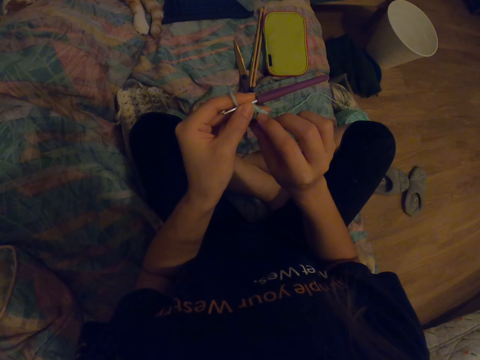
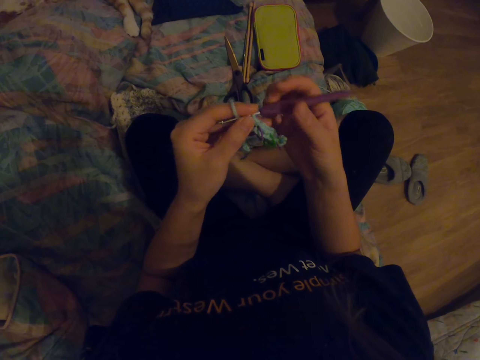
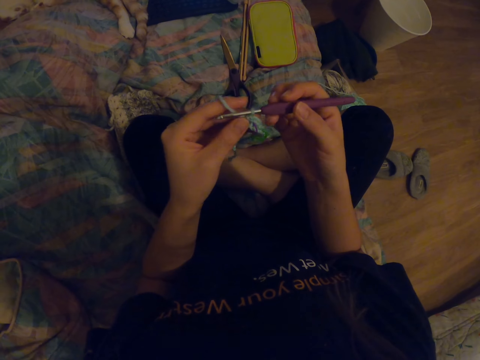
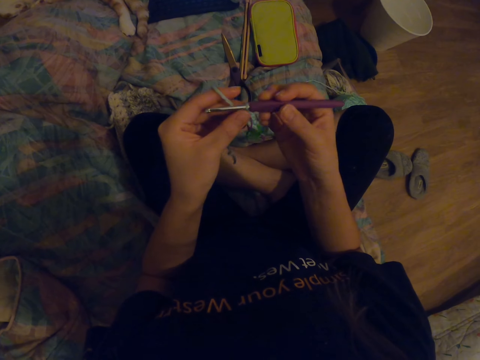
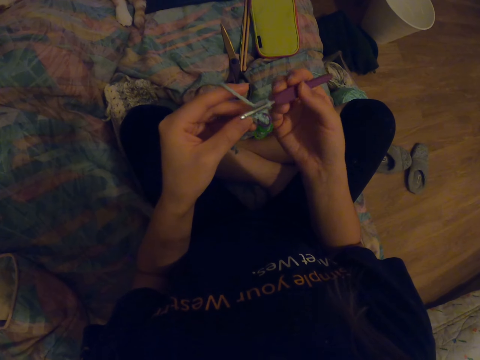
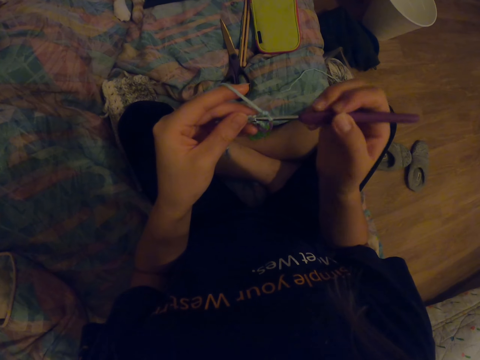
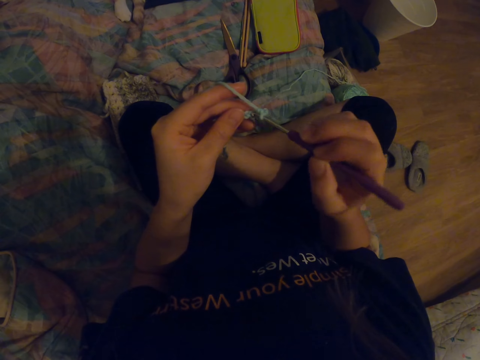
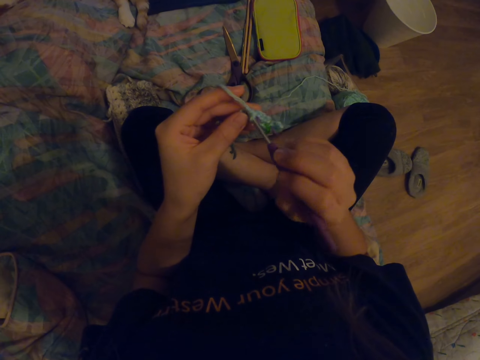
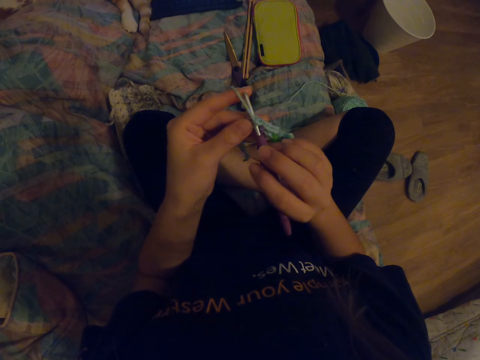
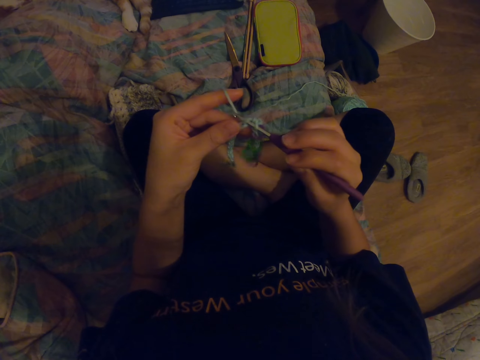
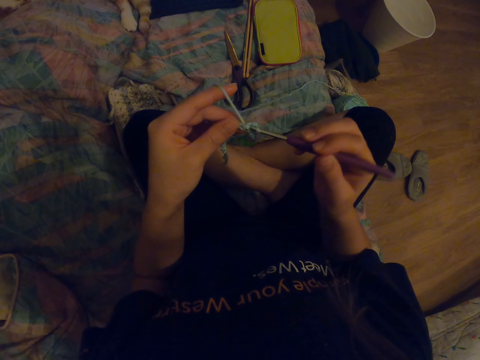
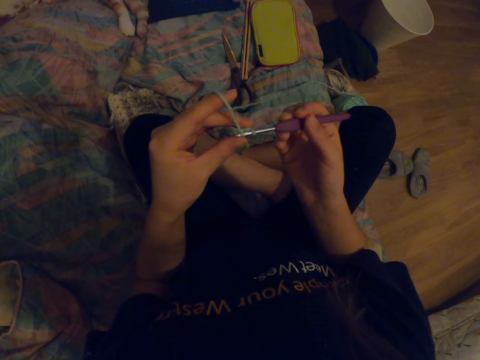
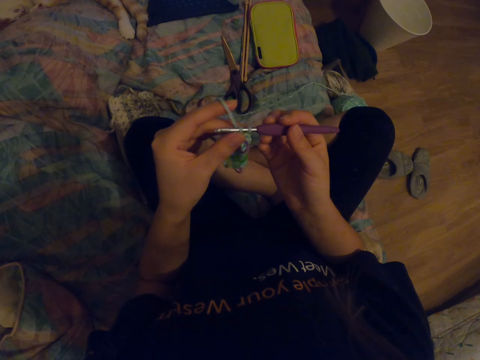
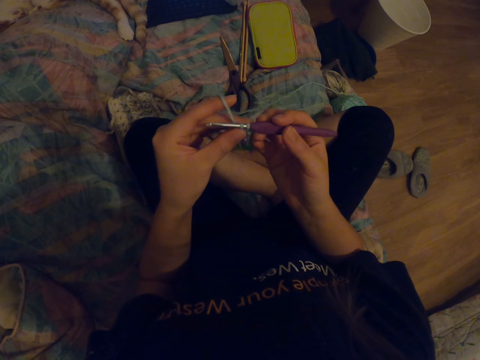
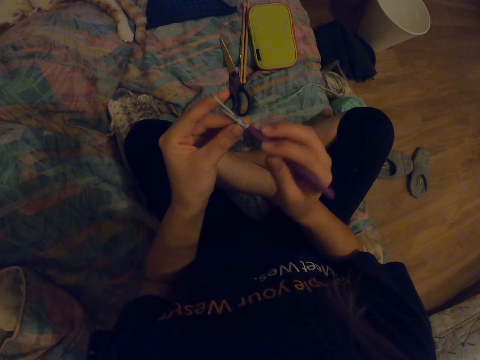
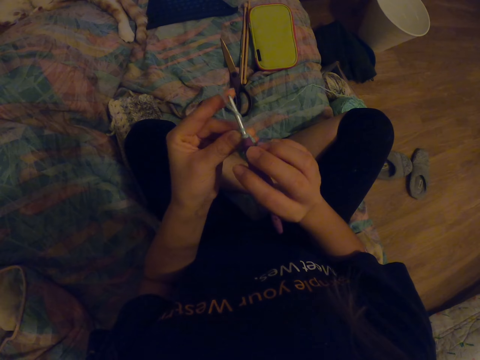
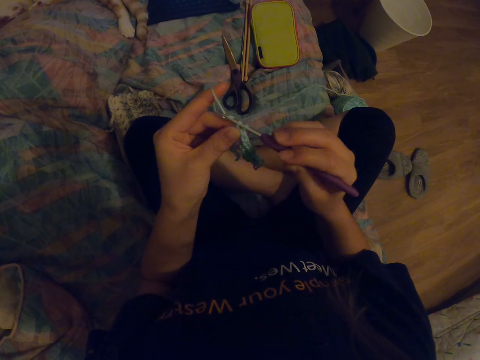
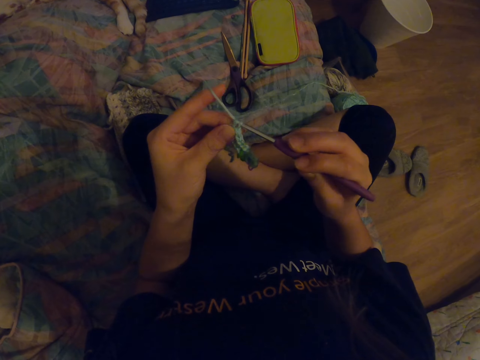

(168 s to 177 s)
The camera wearer knits the fabric with a crochet hook.

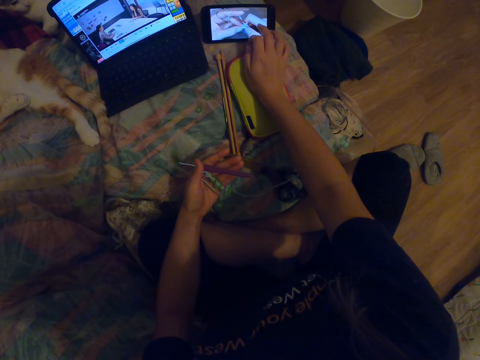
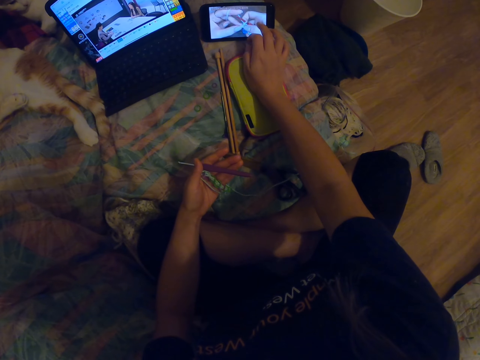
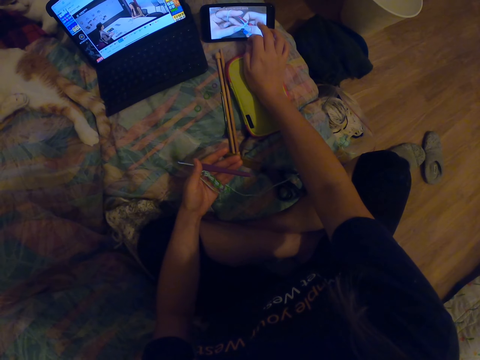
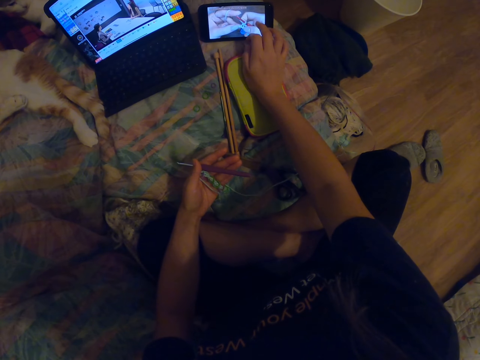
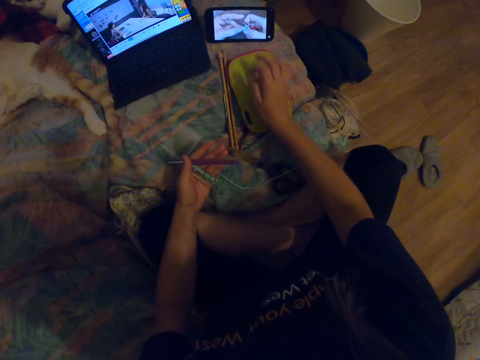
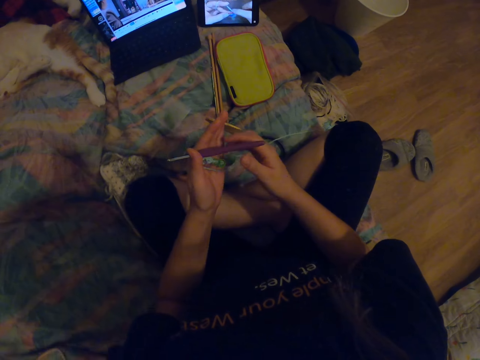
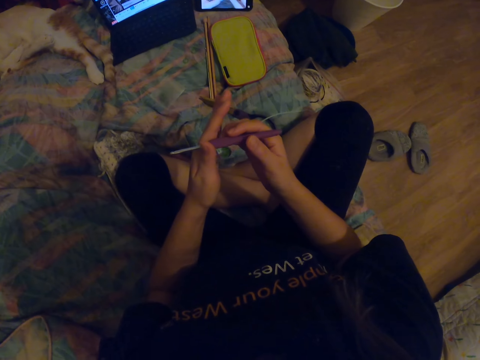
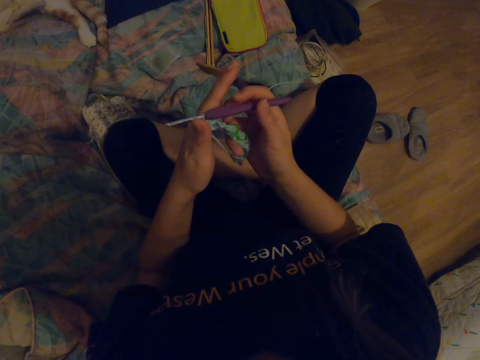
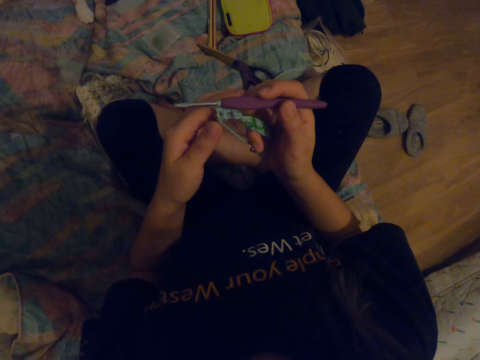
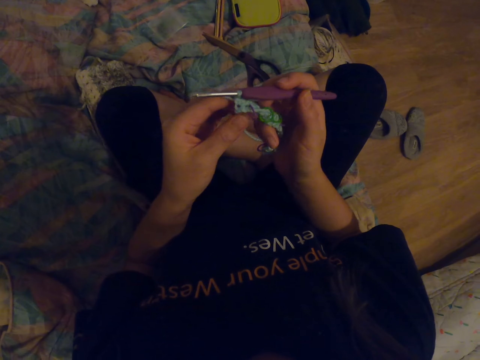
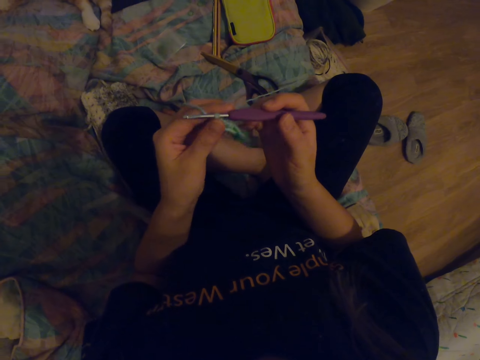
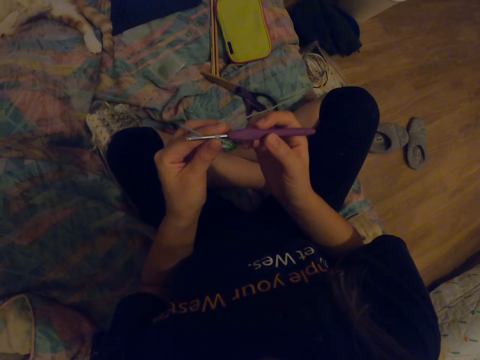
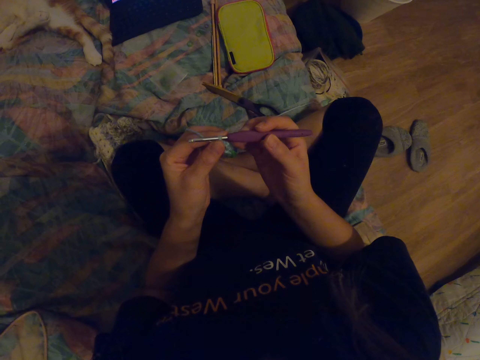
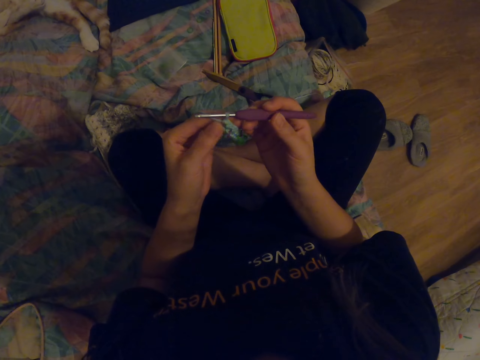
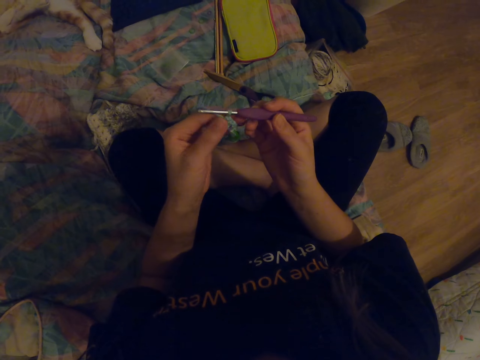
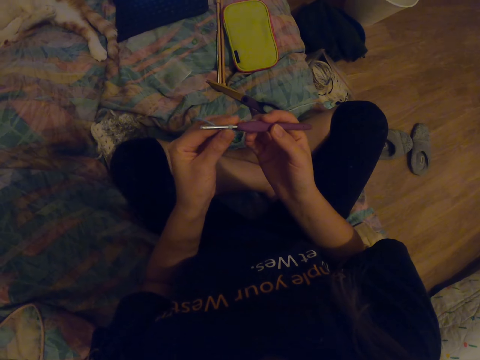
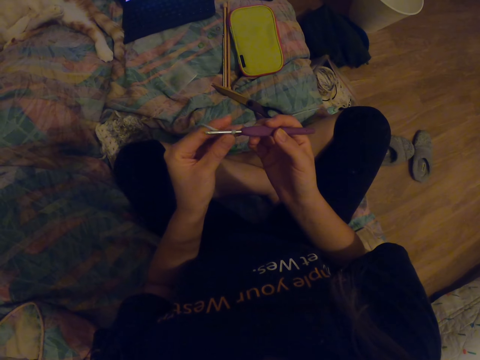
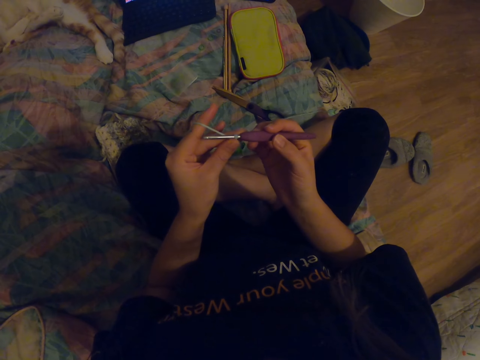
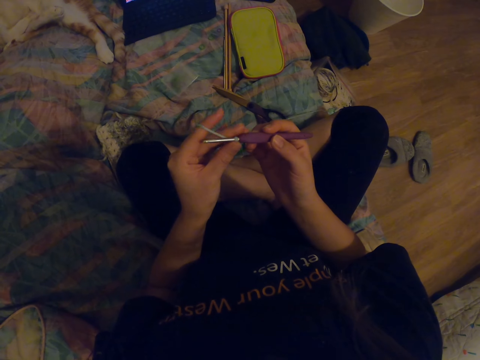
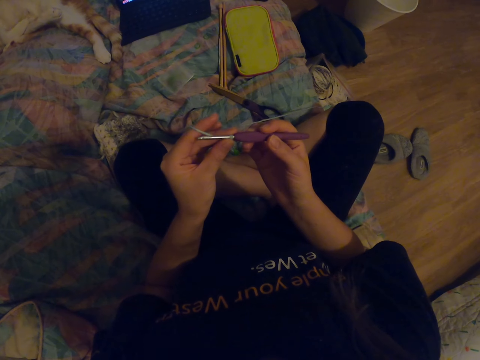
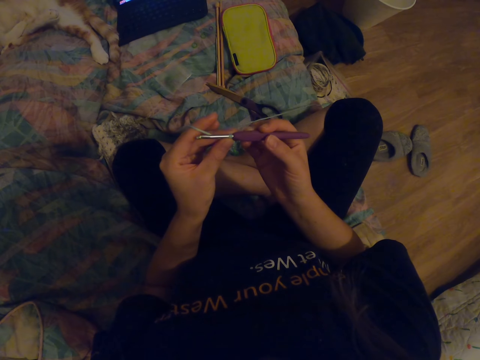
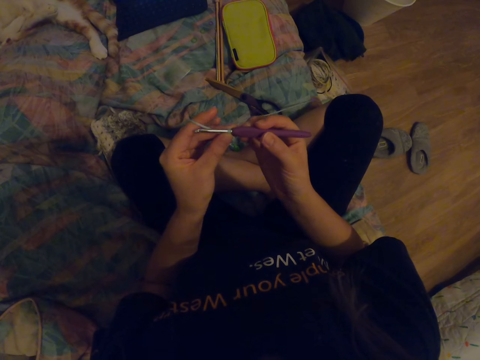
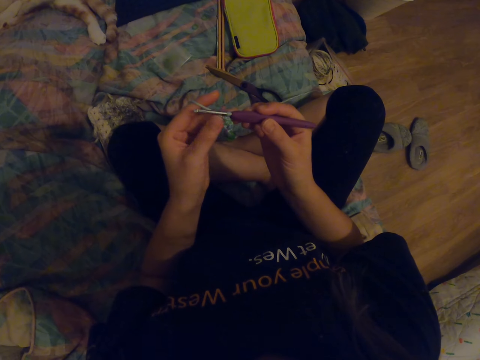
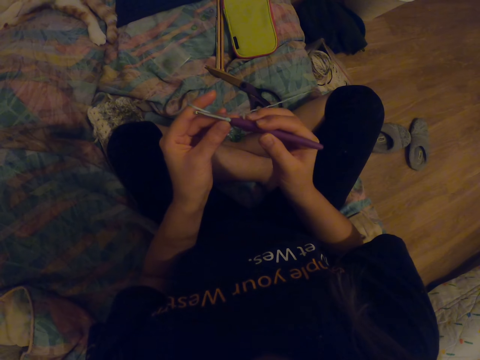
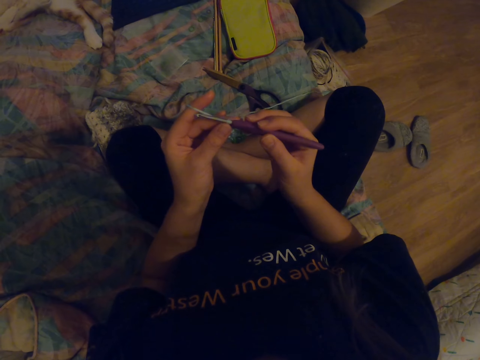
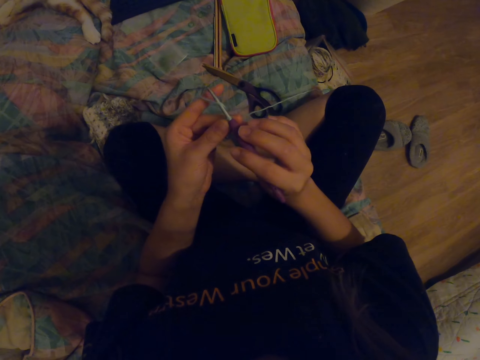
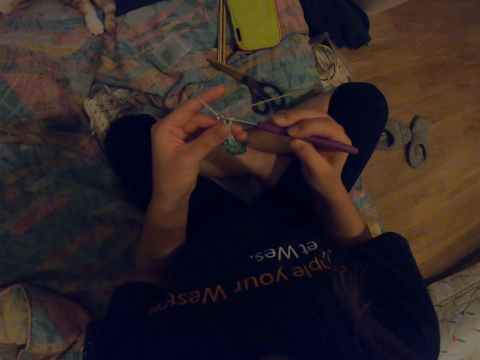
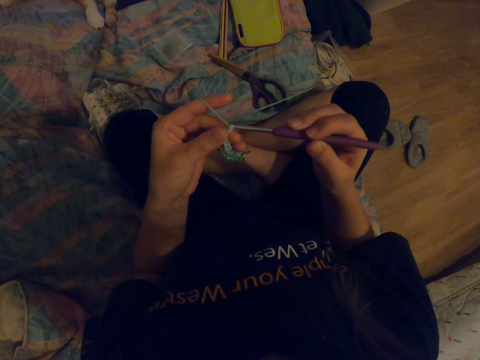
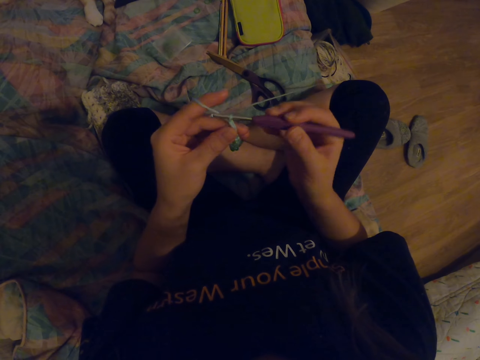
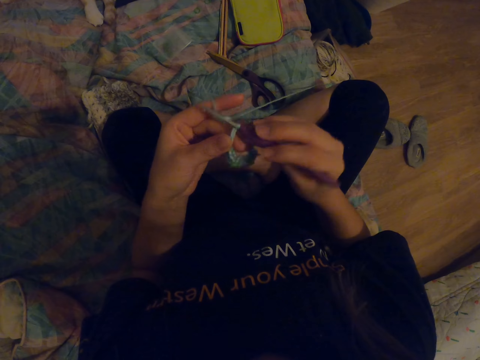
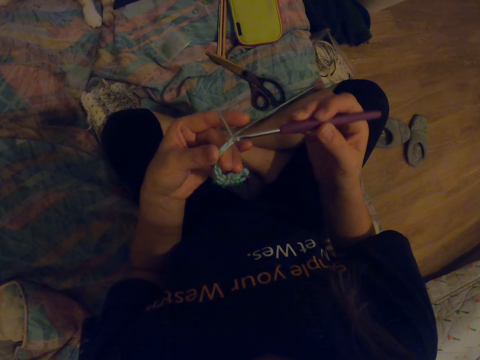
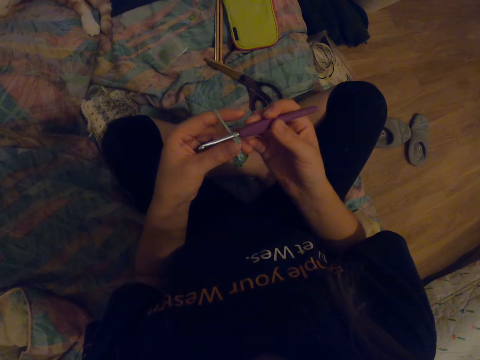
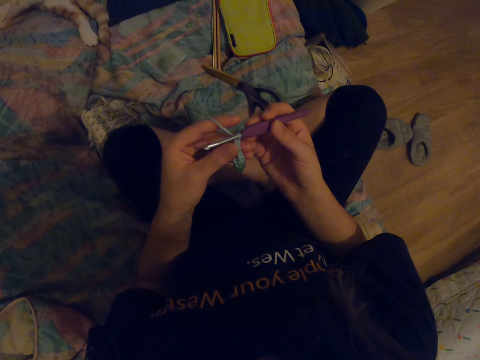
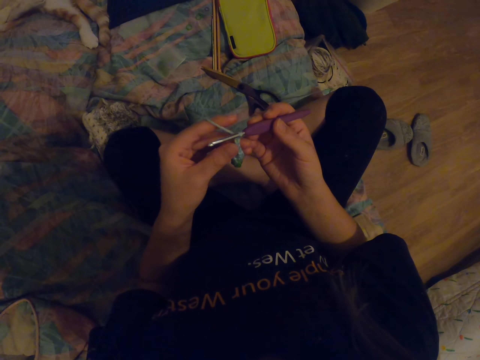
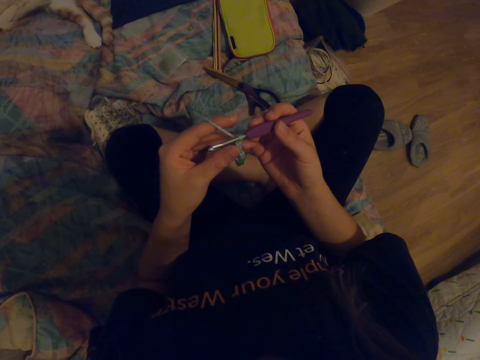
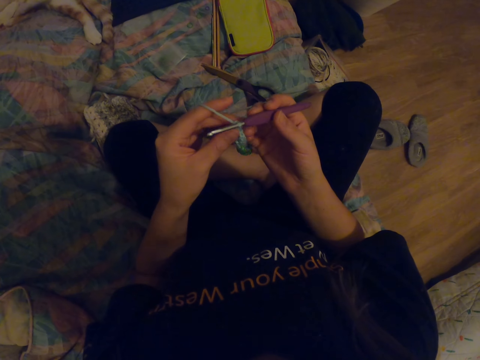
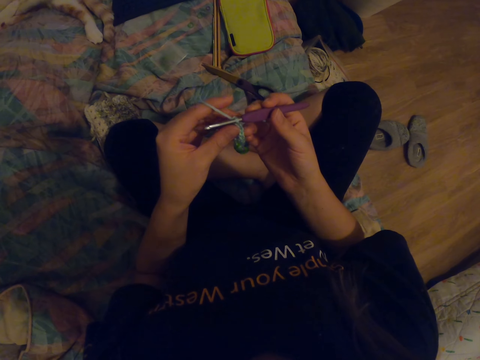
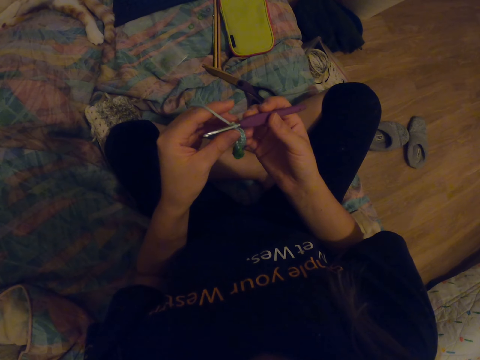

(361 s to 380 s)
The camera wearer looks at the phone. They look at the fabric. They knit the fabric with a crochet hook. They watch the video on the laptop.
